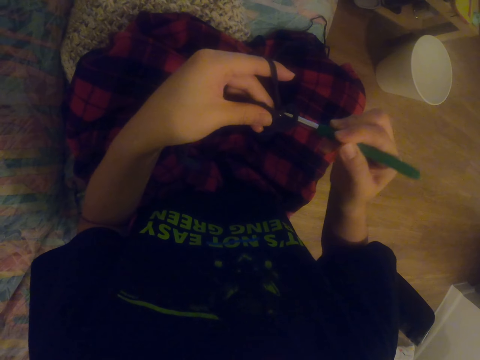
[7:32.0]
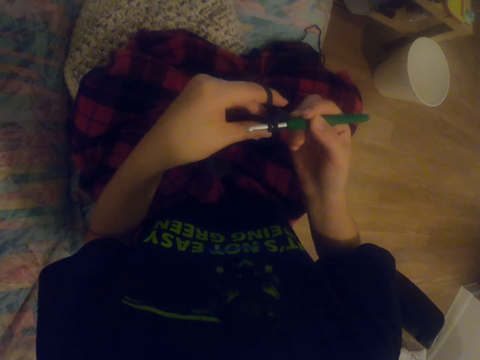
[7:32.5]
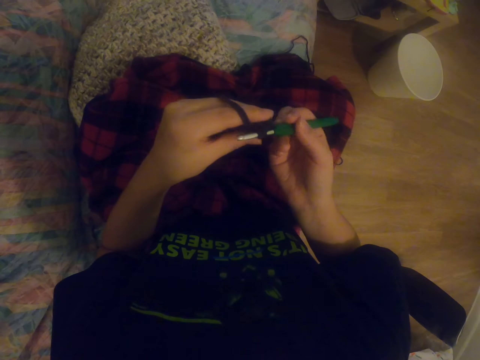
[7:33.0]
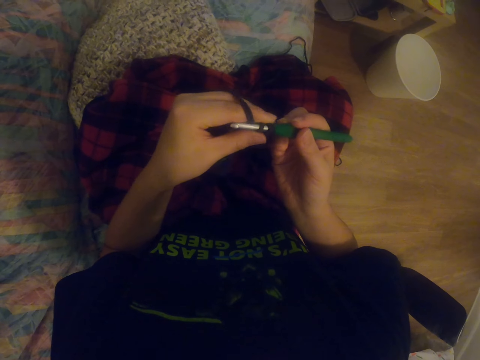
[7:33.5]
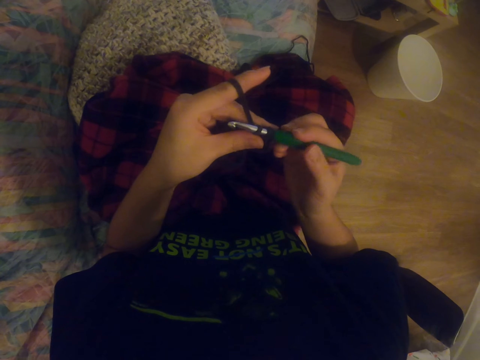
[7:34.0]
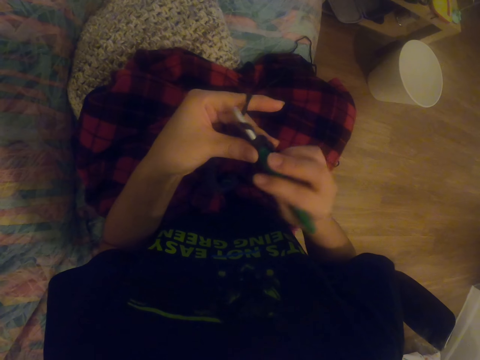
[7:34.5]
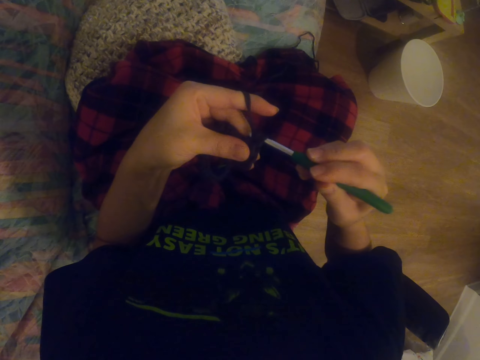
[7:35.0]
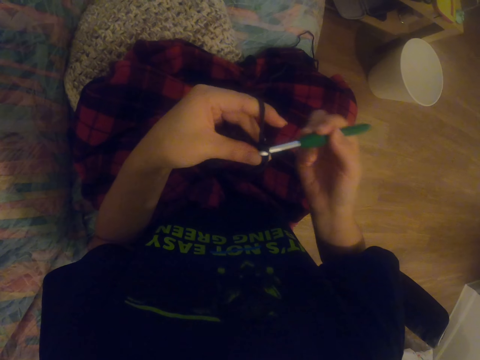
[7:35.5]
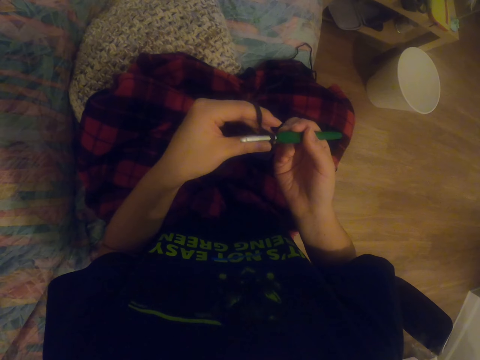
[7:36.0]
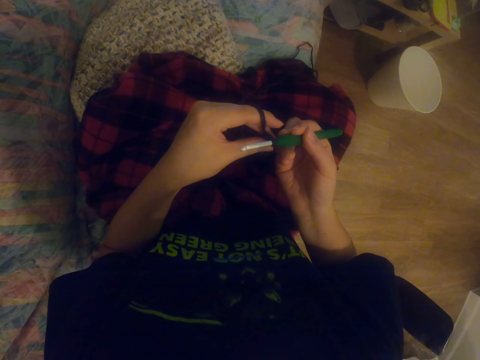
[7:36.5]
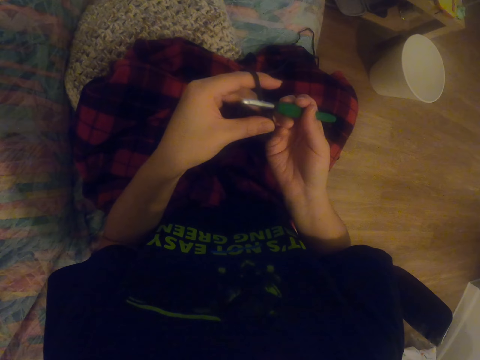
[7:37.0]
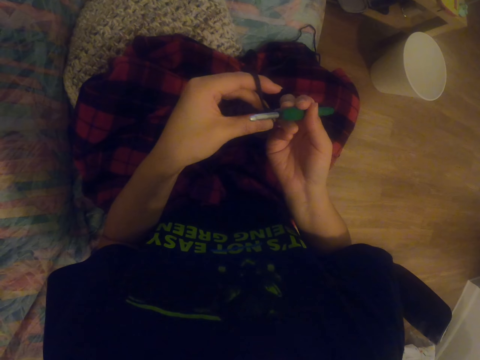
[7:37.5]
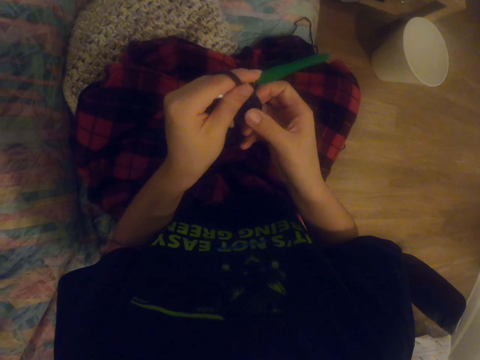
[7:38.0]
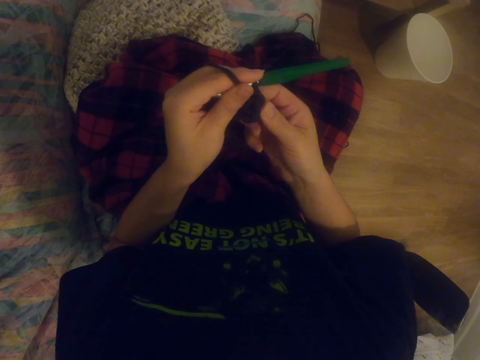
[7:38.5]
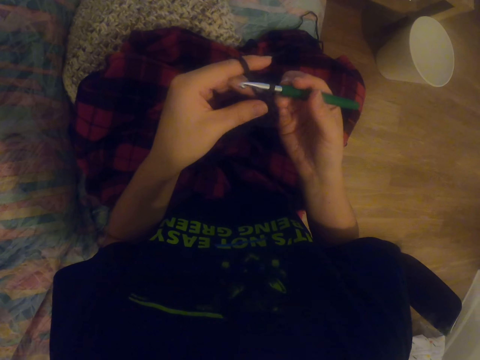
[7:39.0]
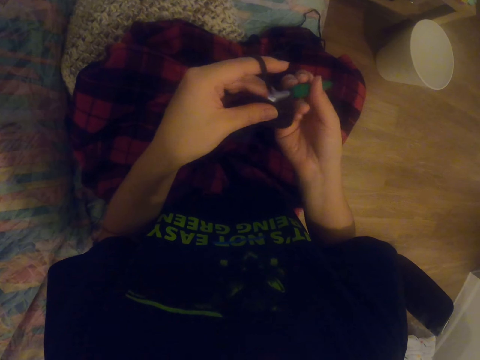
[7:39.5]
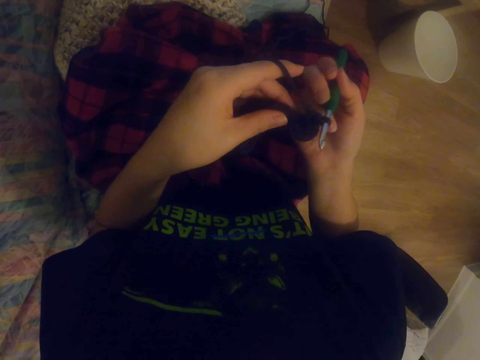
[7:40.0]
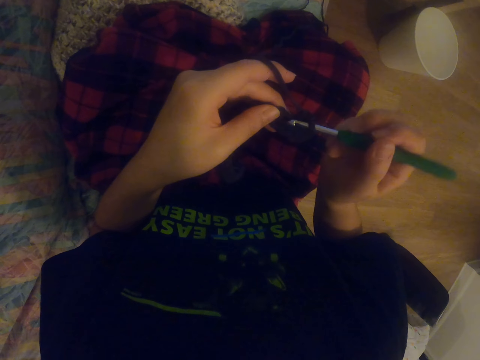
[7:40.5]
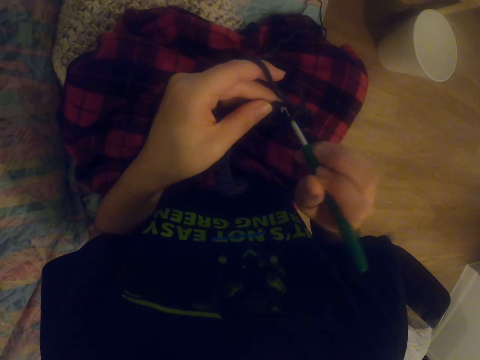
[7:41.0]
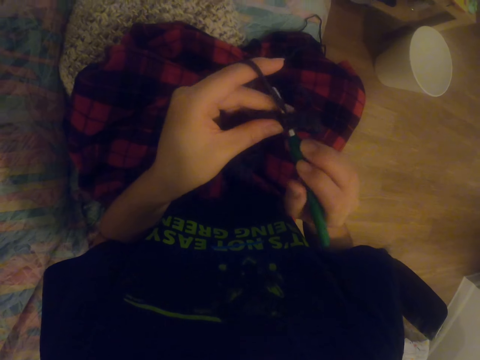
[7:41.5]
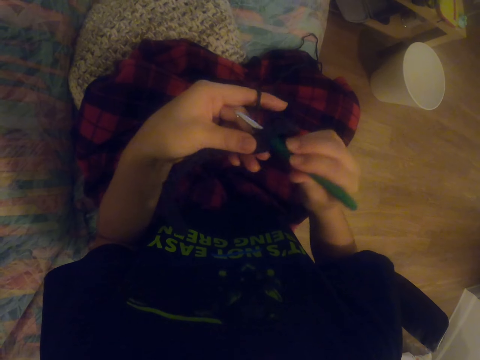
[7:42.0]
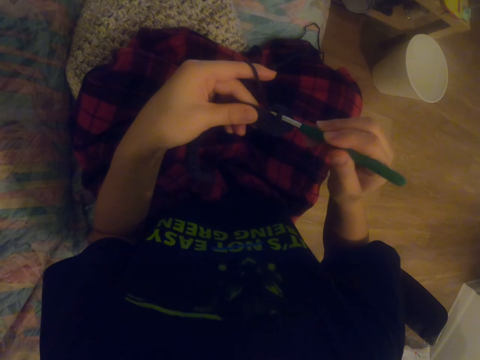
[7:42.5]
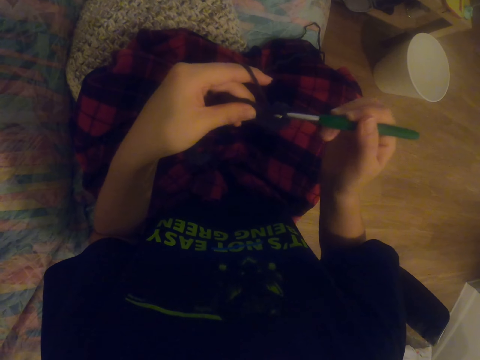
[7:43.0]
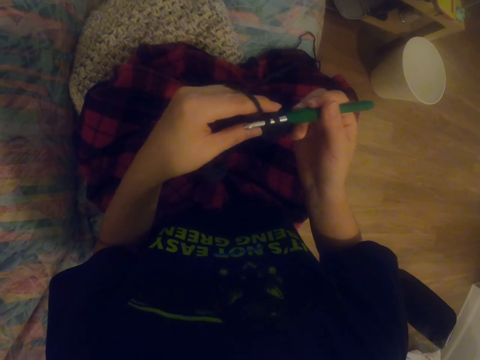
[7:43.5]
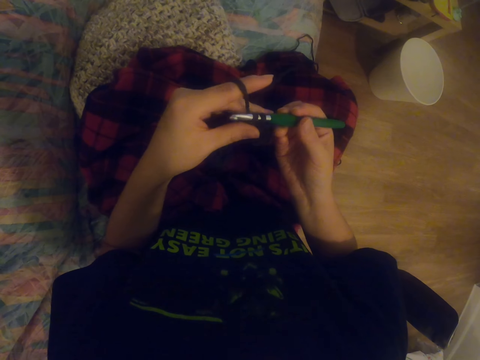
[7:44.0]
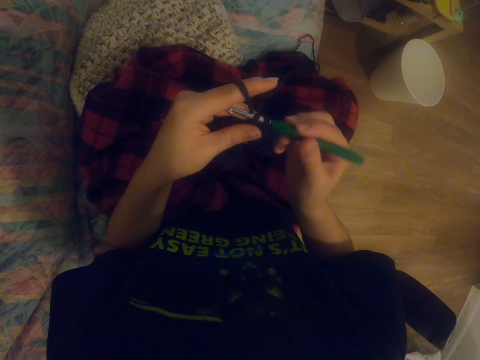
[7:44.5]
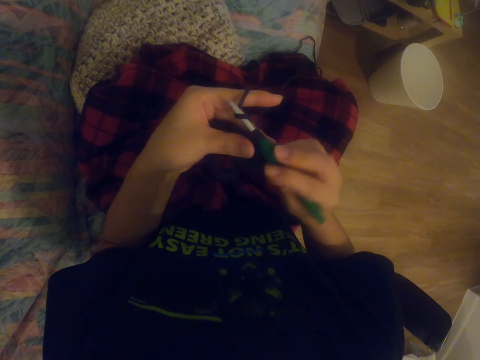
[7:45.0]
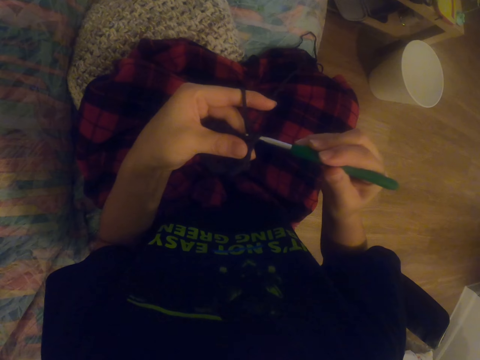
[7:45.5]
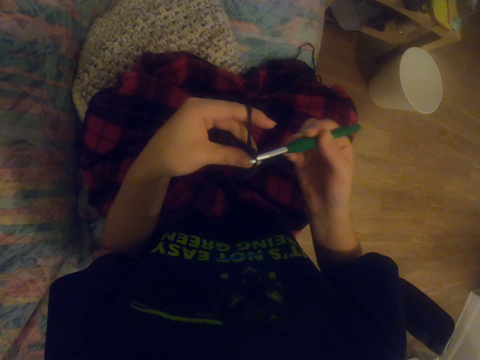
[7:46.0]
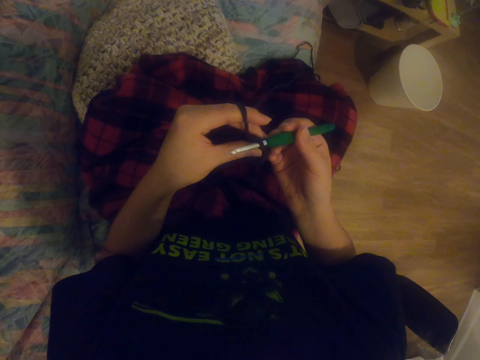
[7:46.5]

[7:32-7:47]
The camera wearer knits a sock with the knitting needle. They look around. They knit the sock with the knitting needle. They stretch the fabric. They knit the sock with the knitting needle. They knit the sock with the knitting needle again.

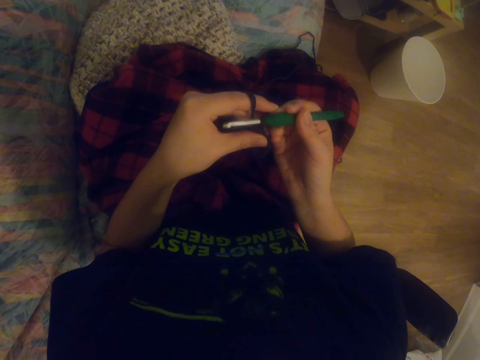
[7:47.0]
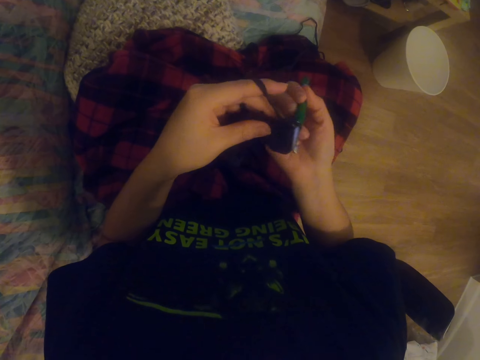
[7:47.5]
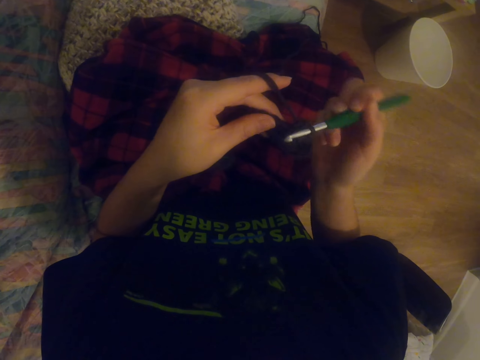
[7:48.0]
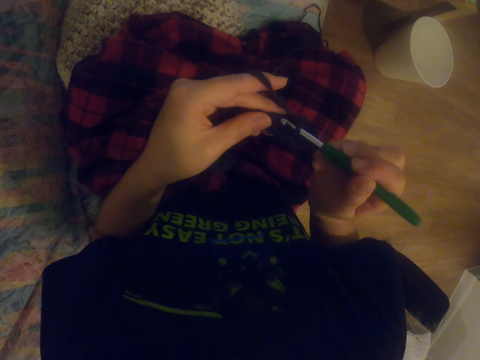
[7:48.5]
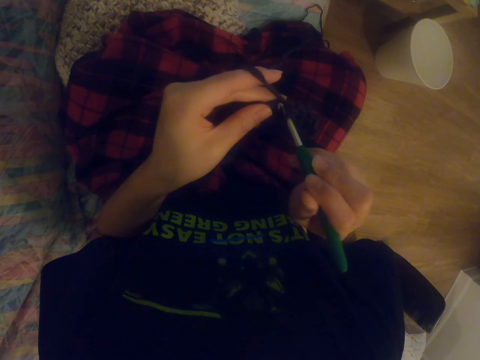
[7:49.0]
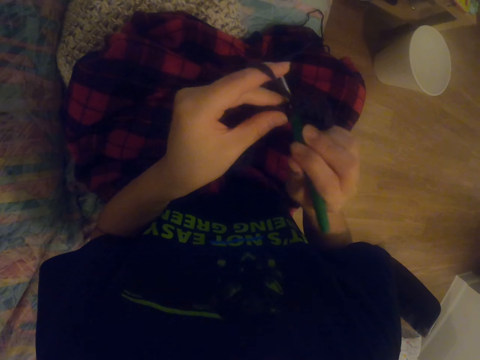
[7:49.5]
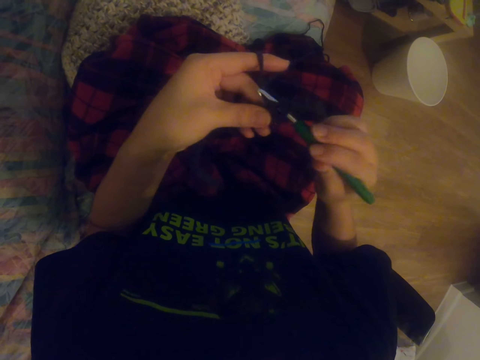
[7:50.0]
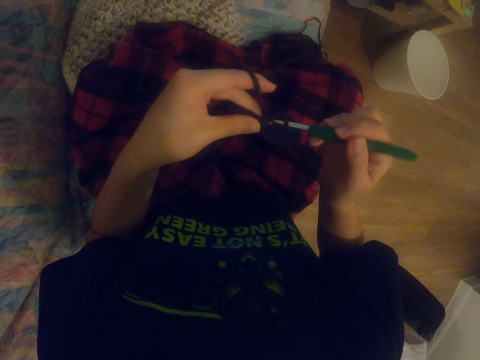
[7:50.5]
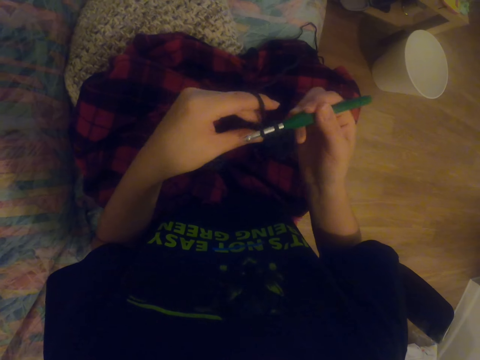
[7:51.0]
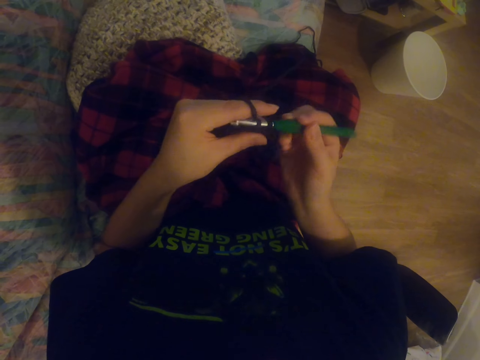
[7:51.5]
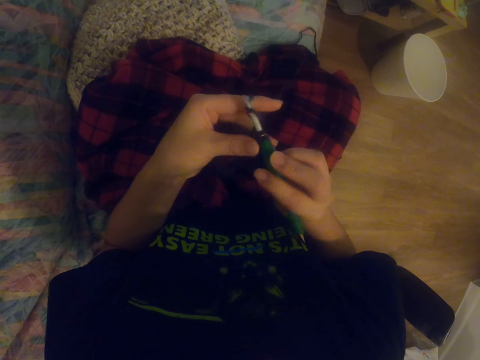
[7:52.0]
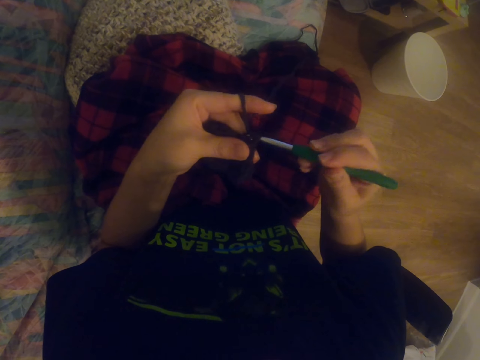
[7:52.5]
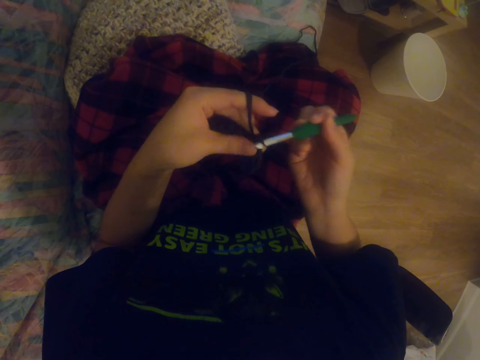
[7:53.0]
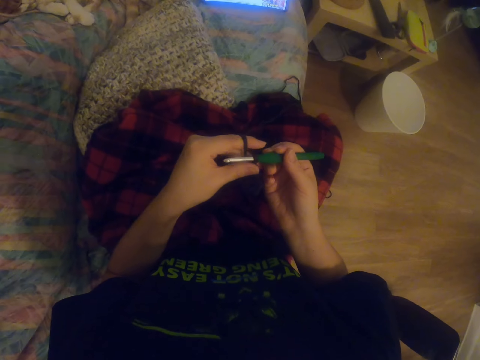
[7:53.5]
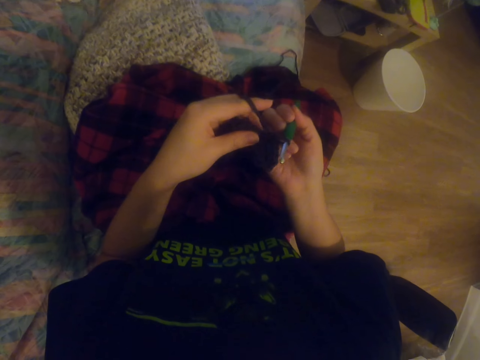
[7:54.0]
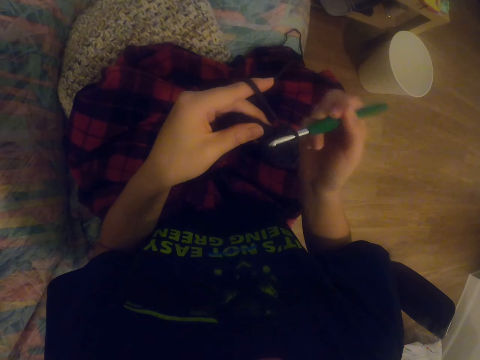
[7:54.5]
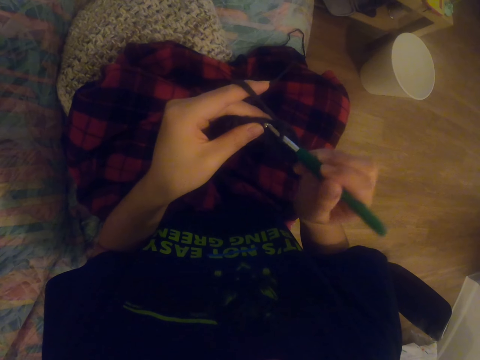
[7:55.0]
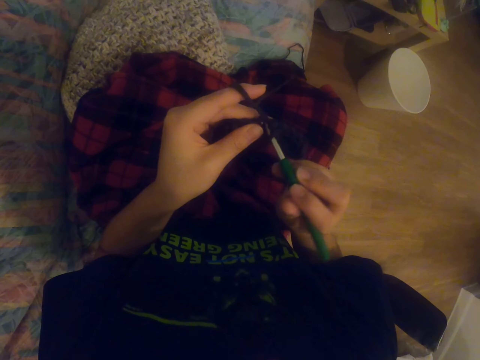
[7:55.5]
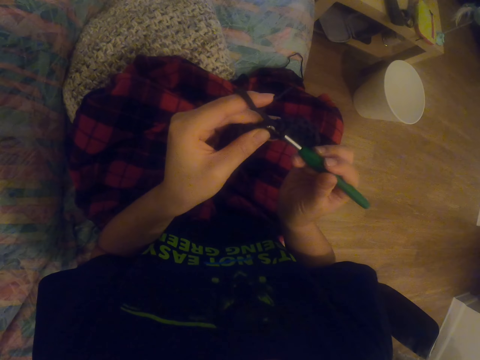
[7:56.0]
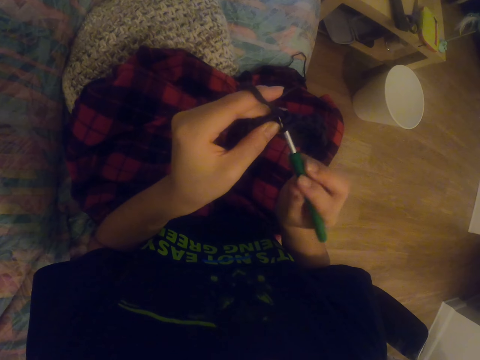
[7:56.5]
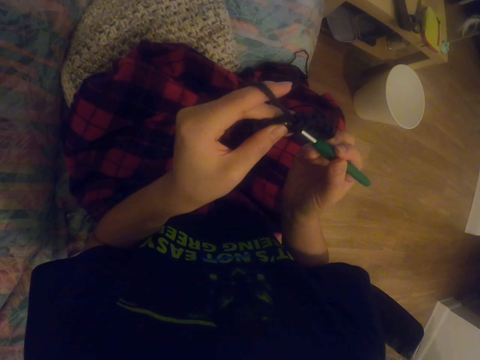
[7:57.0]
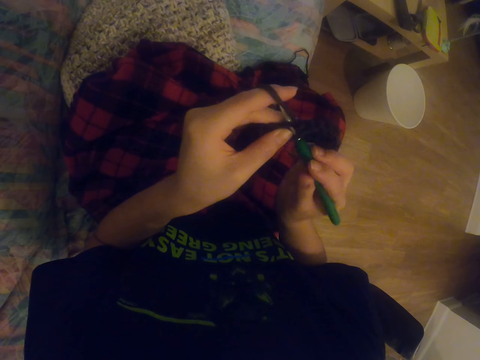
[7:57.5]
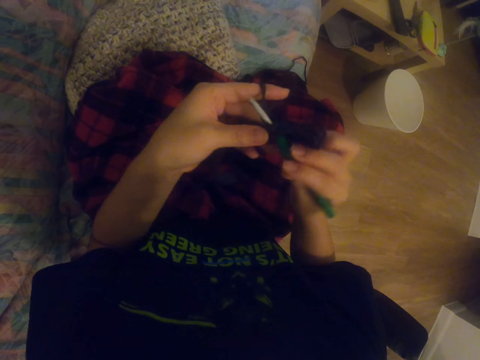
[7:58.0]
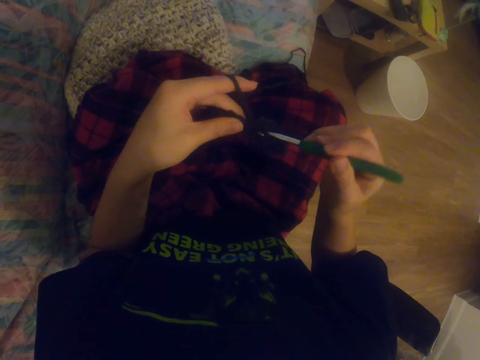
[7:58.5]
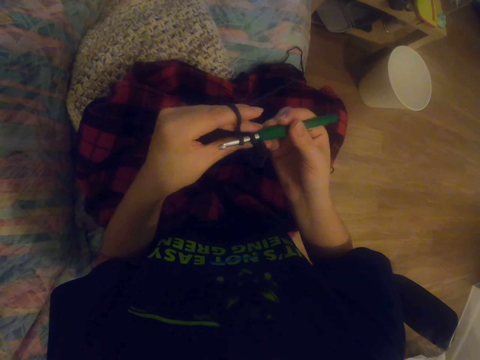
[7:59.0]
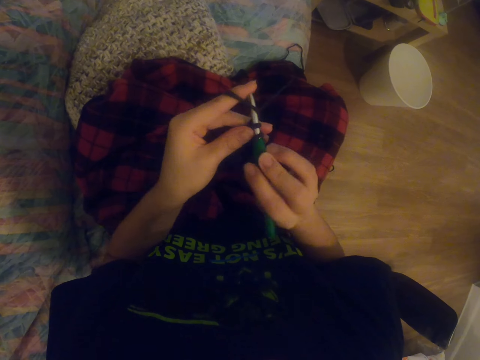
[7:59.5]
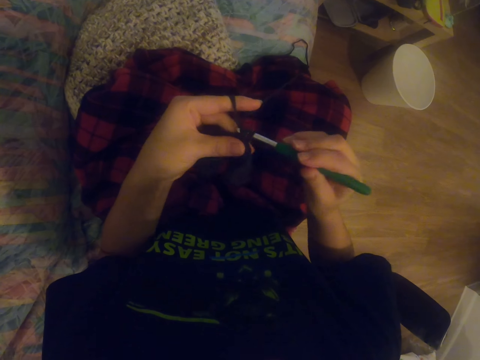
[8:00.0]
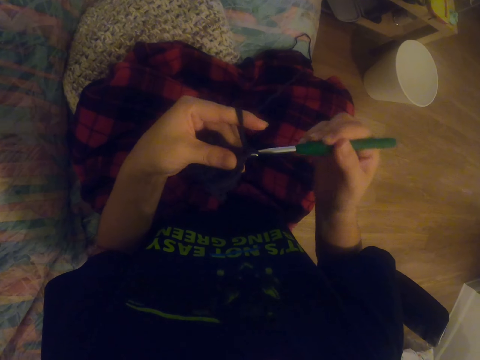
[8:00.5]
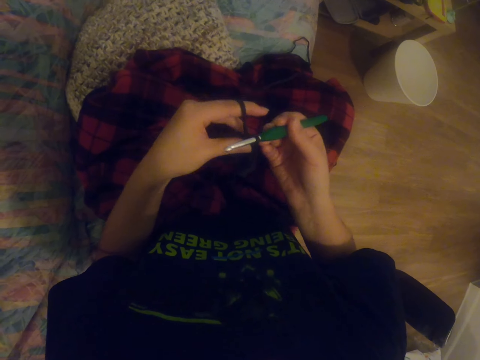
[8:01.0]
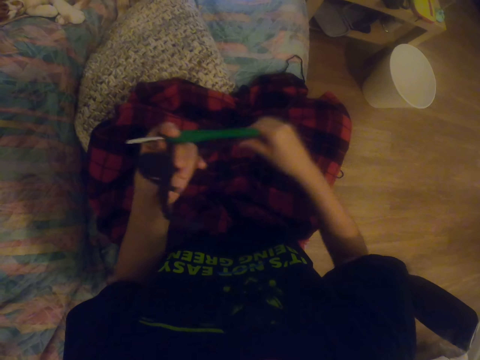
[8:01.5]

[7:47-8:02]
The camera wearer knits a sock with the knitting needle. They watch a video on the tablet. They knit the sock with the knitting needle. They knit the sock with the knitting needle again.
